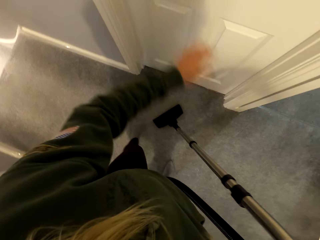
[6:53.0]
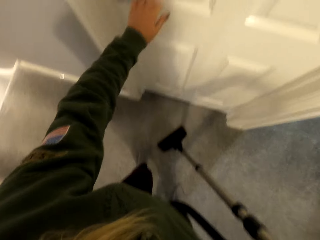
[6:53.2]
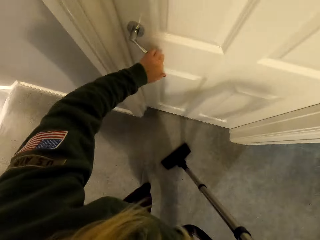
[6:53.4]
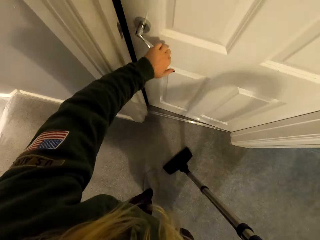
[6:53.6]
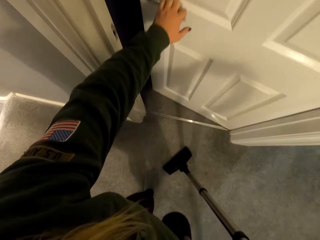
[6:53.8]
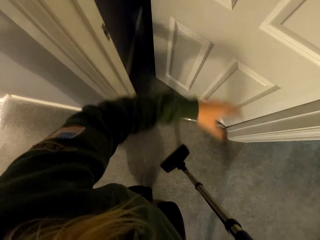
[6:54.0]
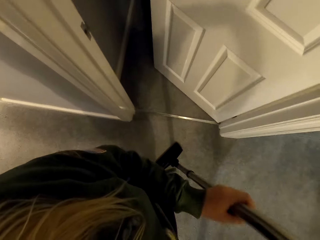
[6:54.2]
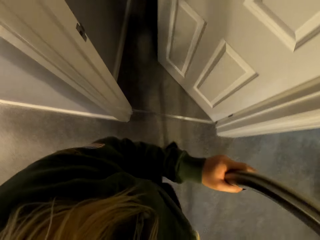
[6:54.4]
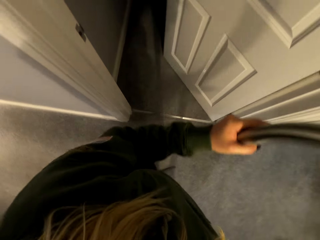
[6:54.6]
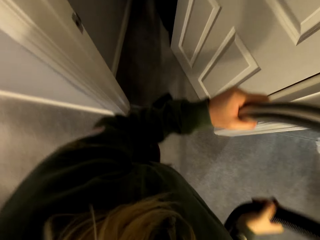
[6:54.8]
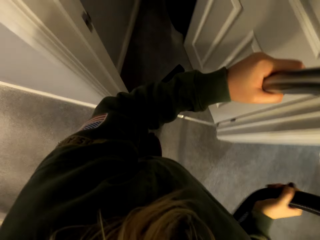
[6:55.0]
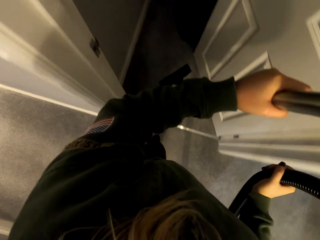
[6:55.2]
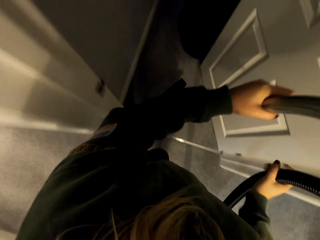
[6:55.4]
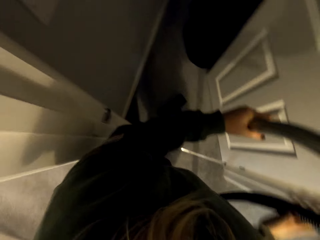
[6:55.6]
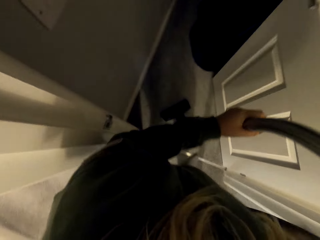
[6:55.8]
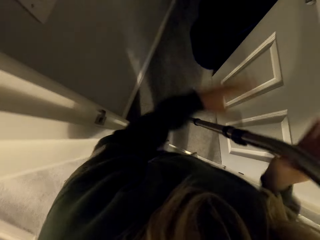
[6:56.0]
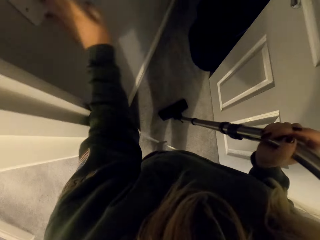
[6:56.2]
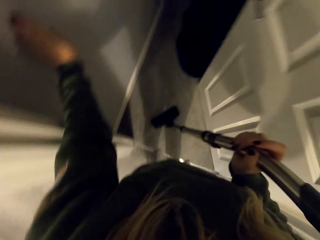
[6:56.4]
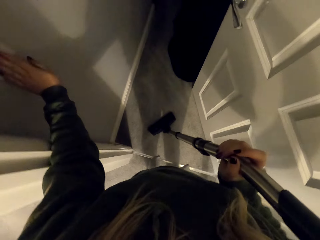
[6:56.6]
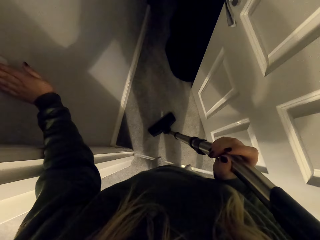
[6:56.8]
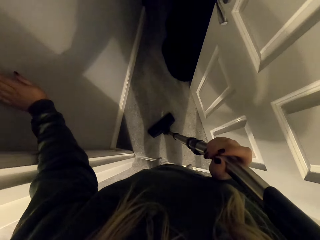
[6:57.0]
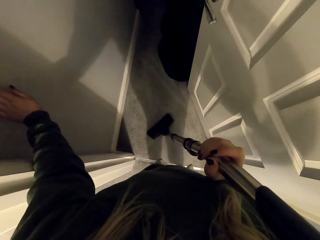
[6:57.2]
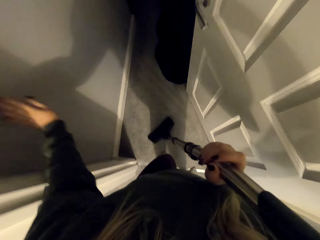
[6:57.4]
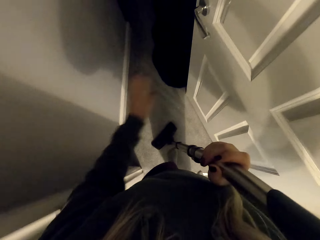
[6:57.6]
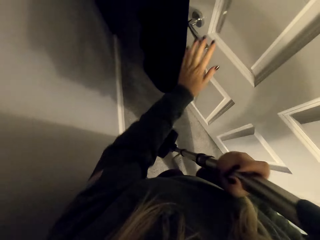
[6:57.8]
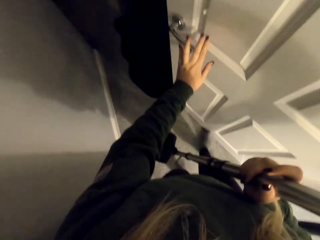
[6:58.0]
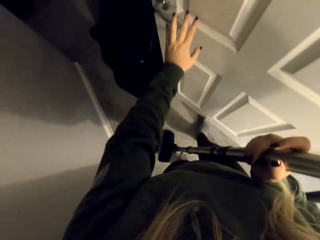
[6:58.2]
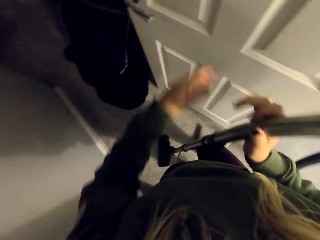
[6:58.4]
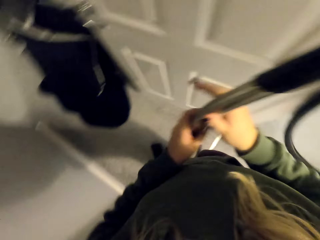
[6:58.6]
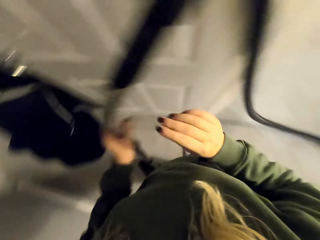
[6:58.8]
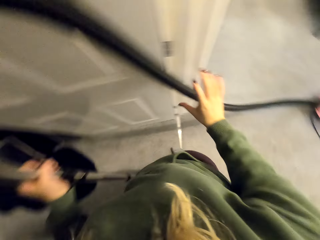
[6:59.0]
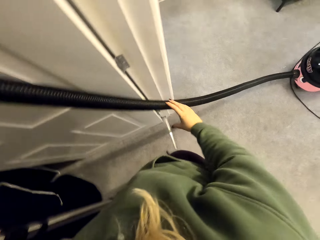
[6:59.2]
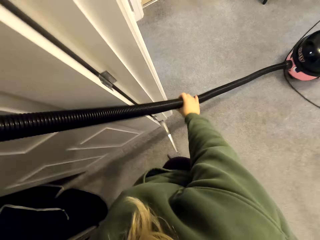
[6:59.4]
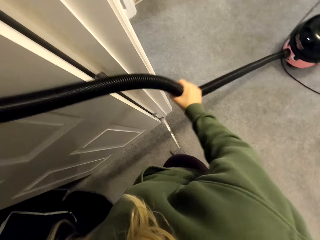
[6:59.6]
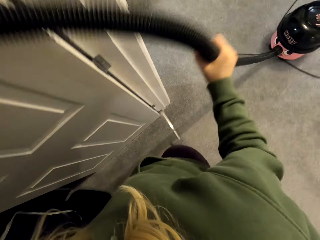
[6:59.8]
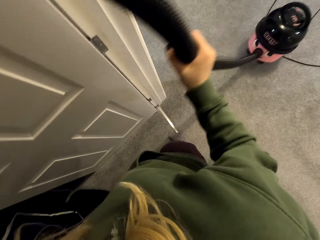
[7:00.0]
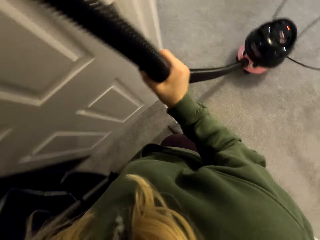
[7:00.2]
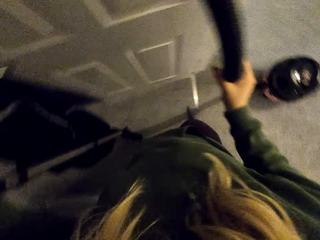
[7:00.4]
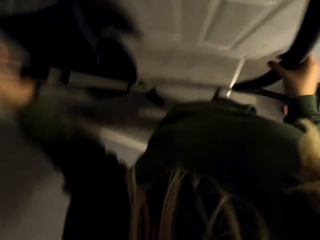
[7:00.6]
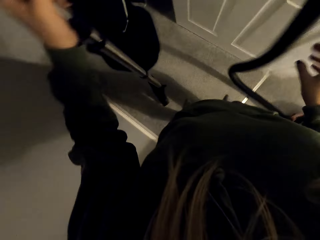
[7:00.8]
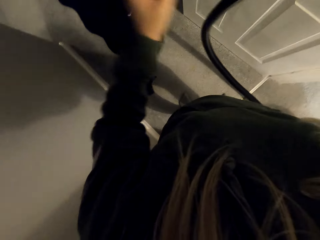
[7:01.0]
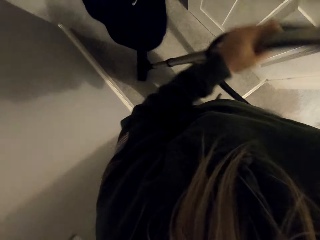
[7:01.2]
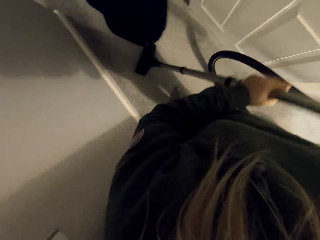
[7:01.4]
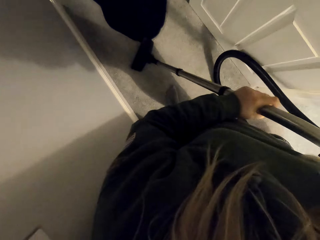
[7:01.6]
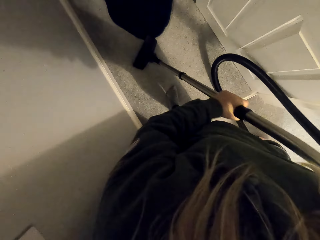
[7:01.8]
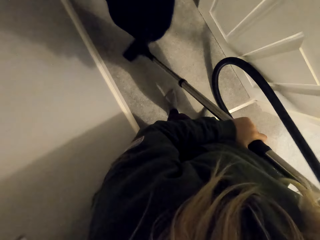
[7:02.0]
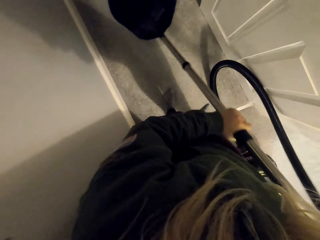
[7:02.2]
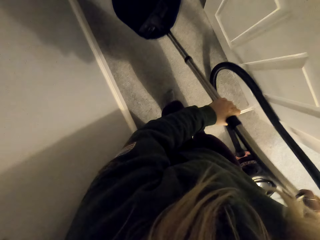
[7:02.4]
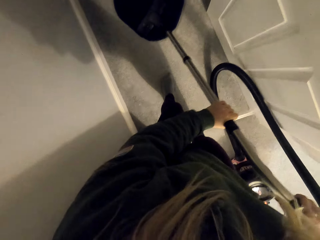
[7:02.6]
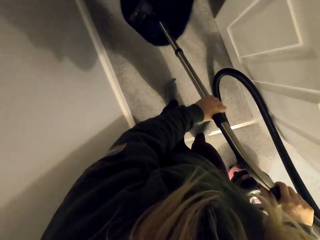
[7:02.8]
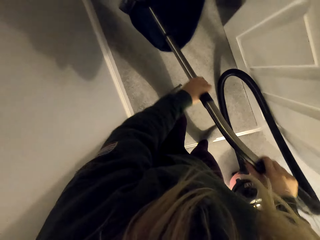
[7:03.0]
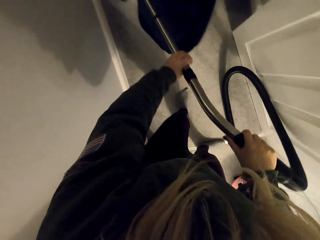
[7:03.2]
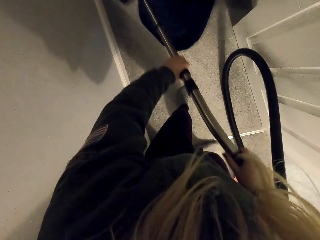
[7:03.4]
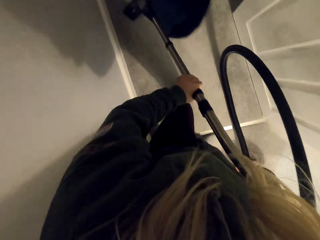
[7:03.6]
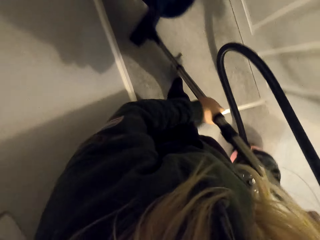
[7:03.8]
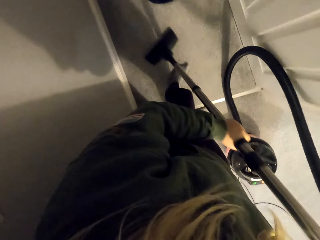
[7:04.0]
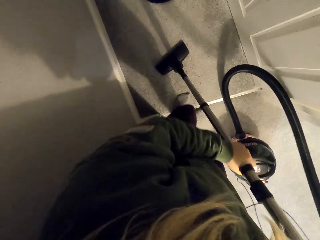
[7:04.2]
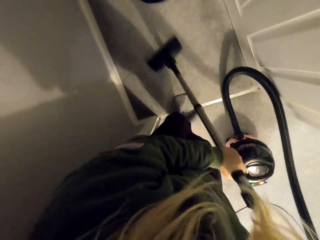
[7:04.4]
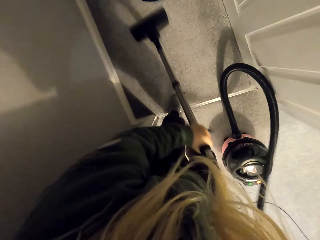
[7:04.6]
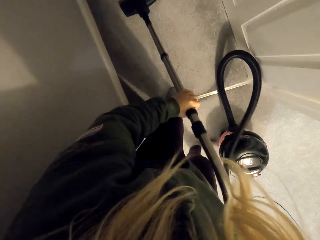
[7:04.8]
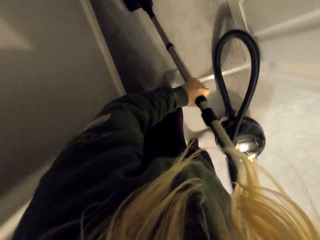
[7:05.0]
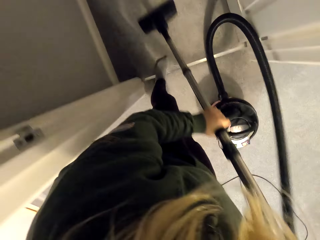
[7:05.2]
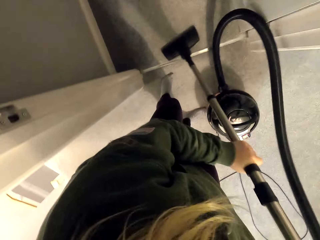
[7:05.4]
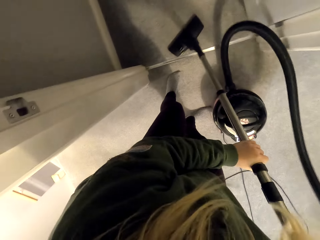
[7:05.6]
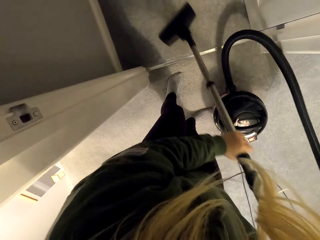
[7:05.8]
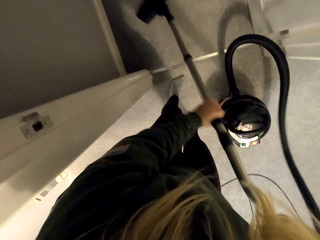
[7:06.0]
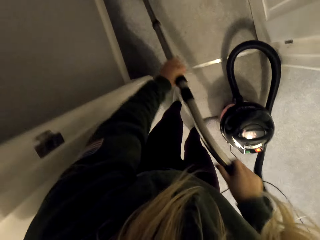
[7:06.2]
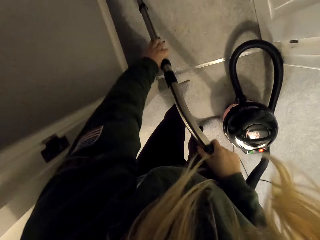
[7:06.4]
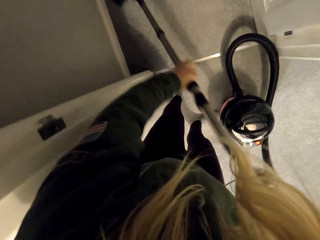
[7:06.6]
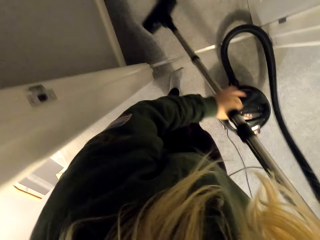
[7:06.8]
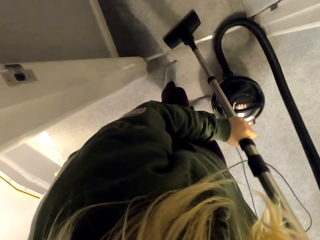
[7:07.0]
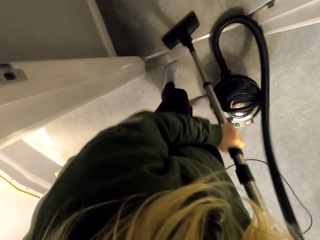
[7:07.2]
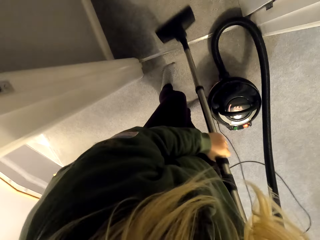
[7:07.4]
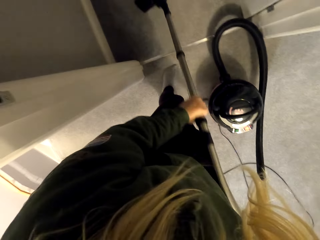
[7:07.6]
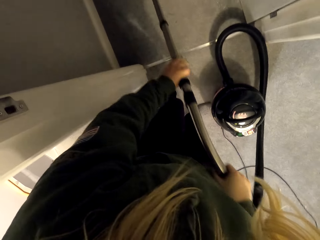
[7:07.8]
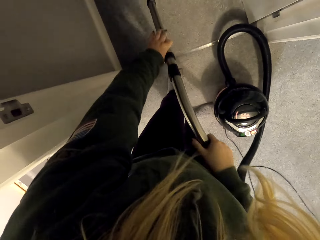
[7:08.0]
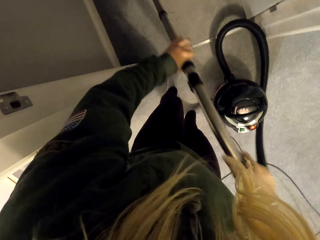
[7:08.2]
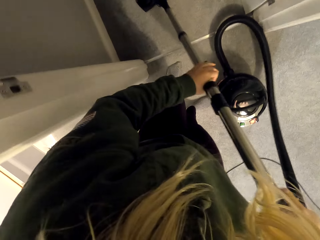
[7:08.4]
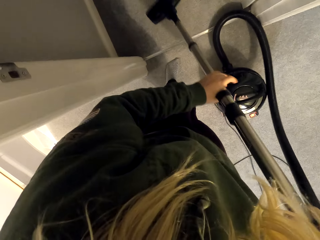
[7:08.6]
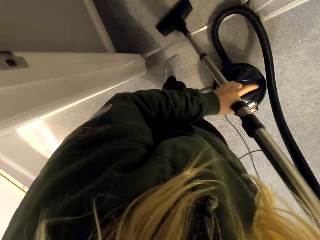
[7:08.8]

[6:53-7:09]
The camera wearer opens a door. They pull a vacuum cleaner machine into the room. They switch the light on. They continue cleaning the room using the vacuum cleaner.
